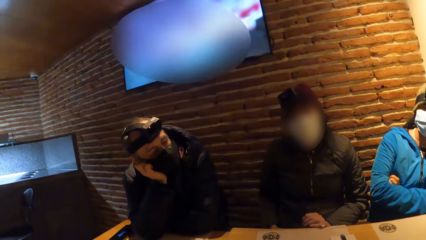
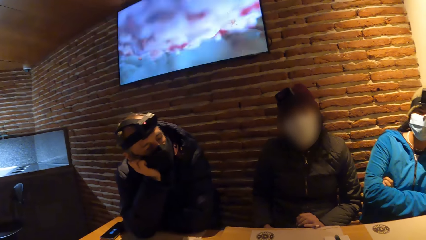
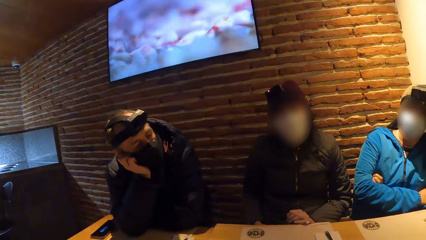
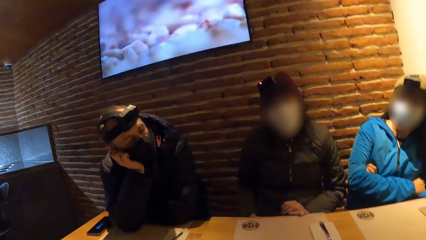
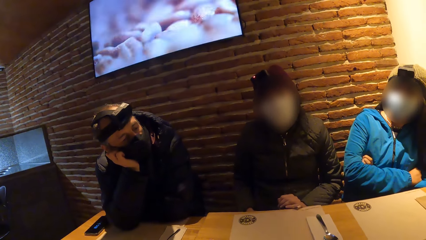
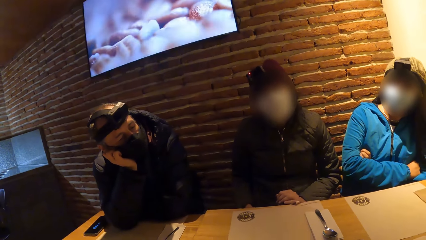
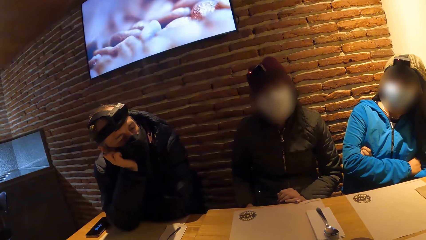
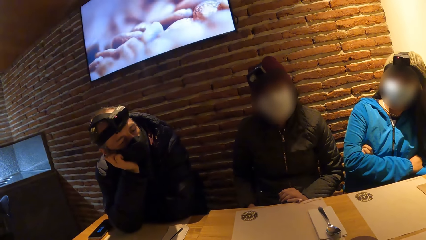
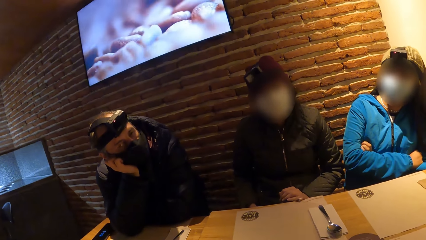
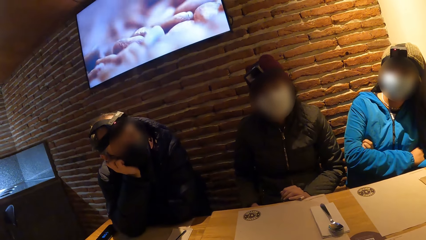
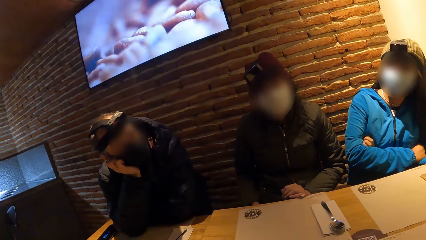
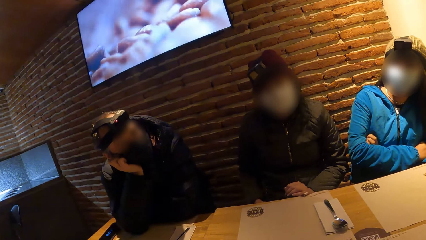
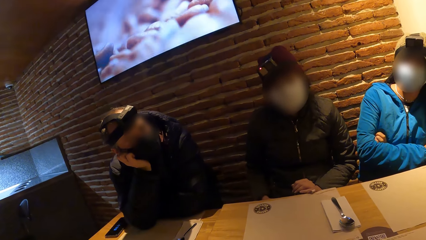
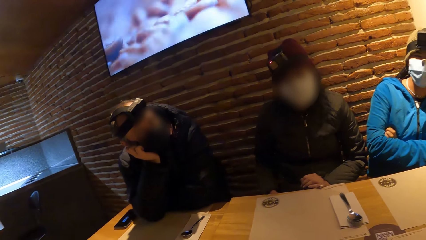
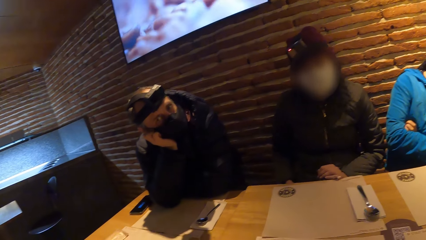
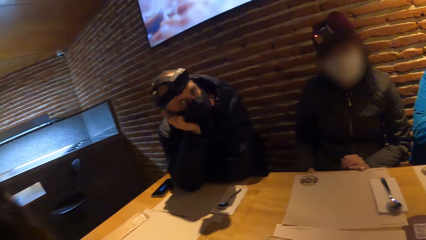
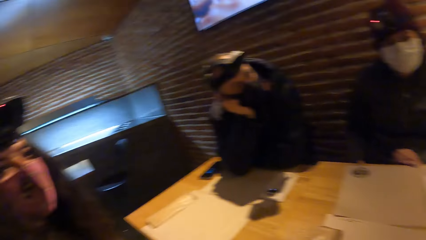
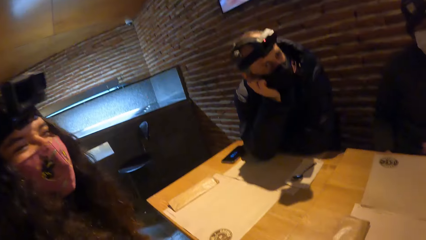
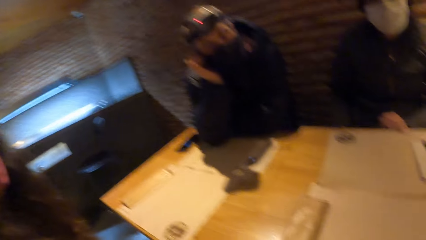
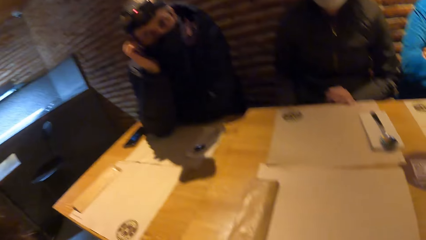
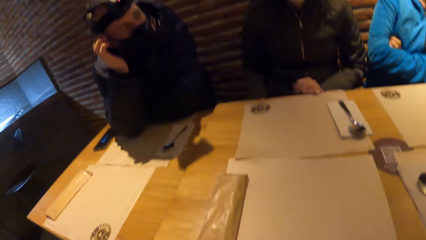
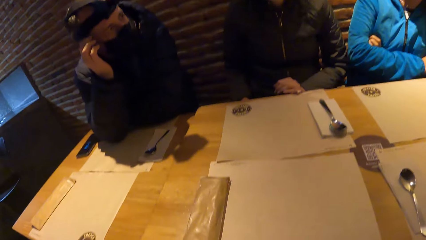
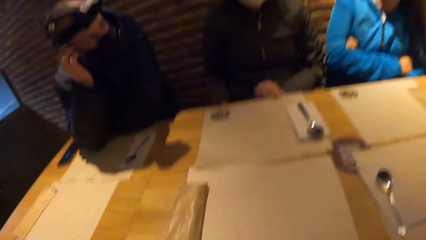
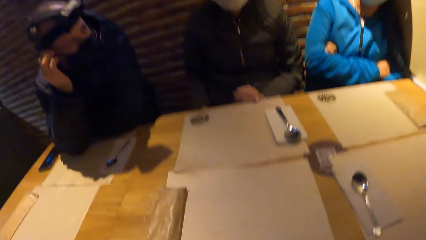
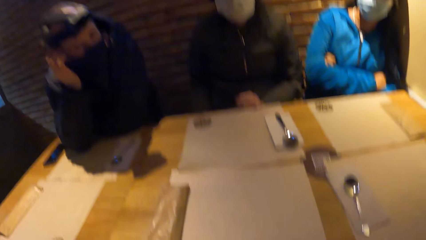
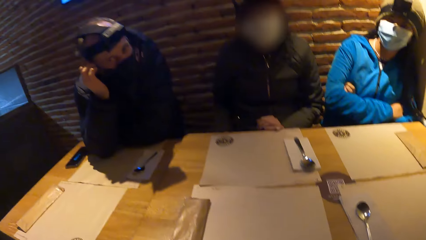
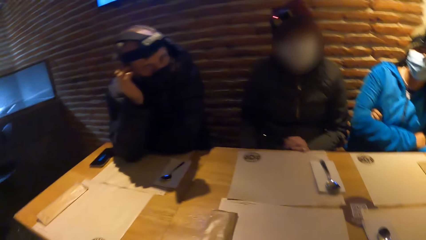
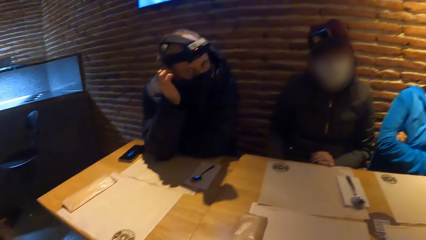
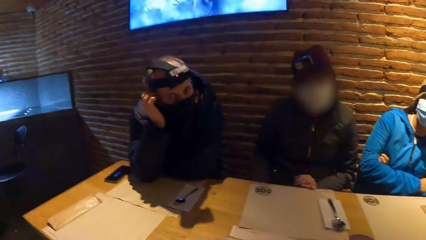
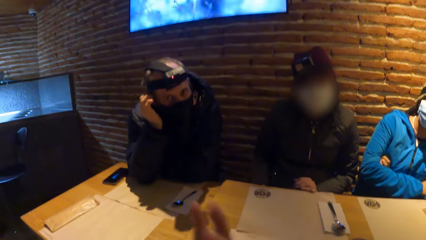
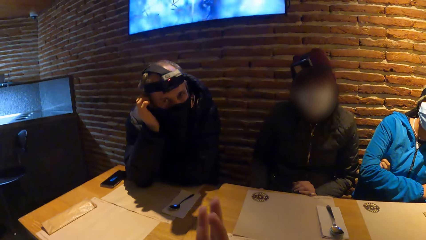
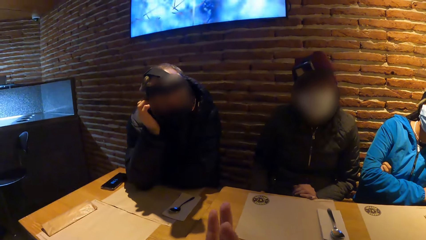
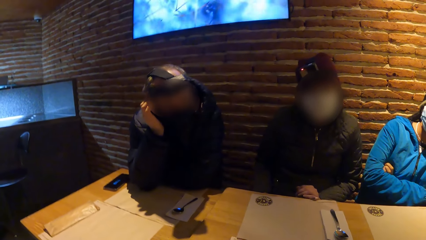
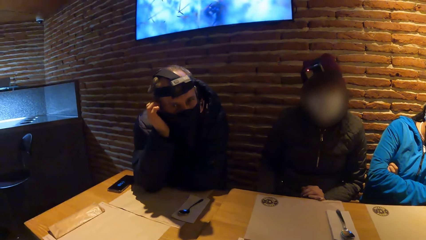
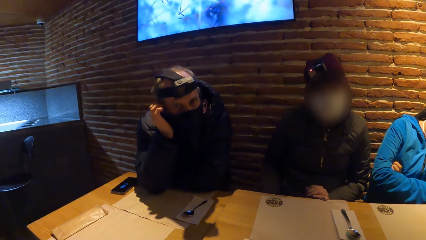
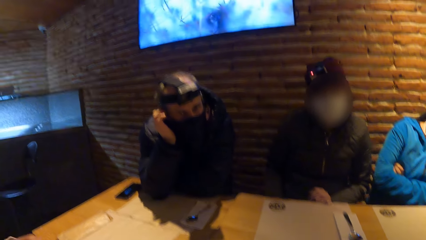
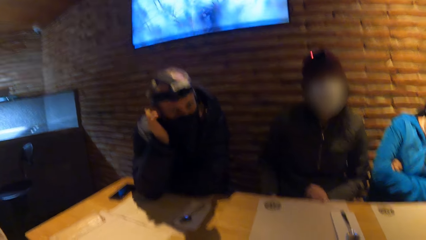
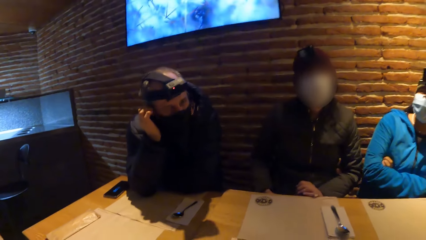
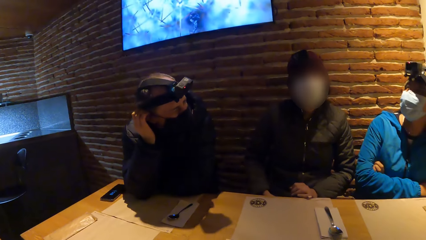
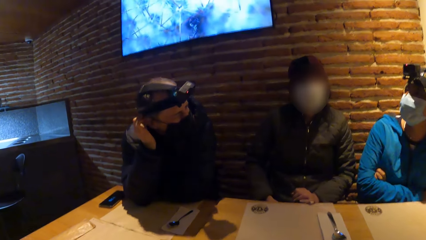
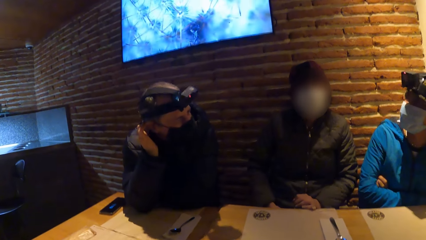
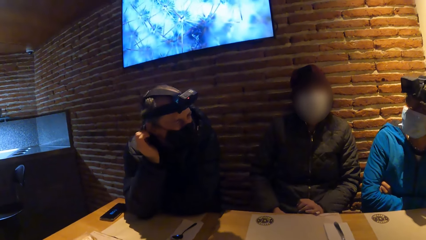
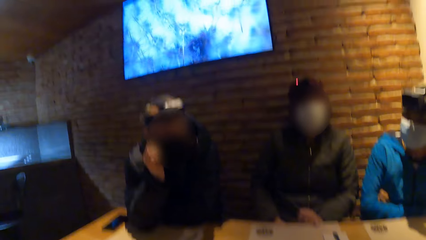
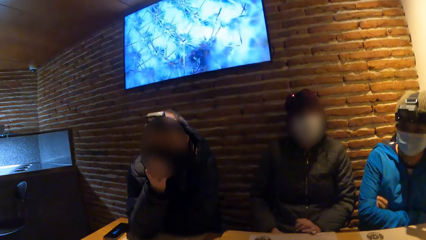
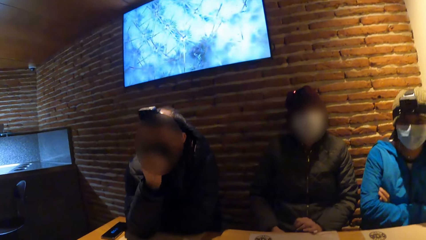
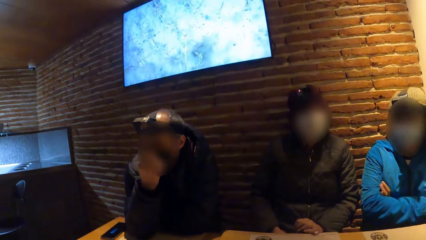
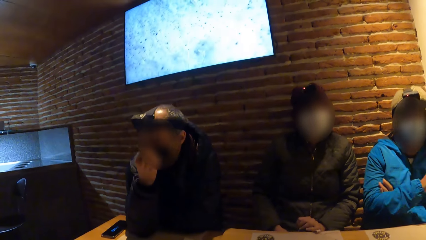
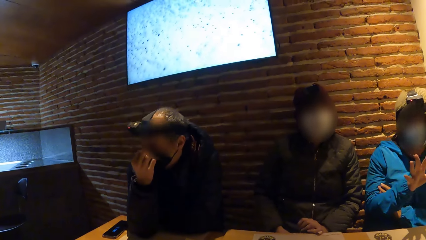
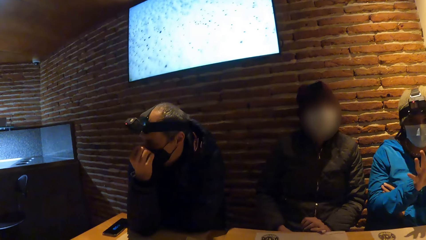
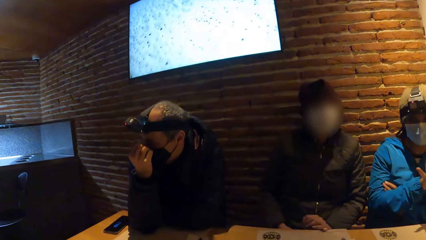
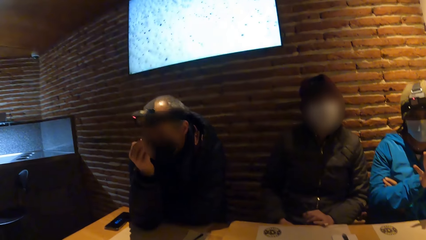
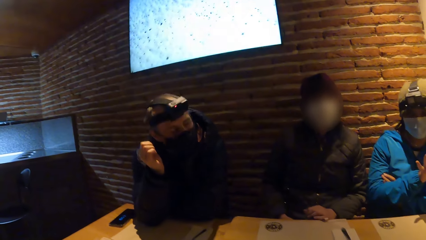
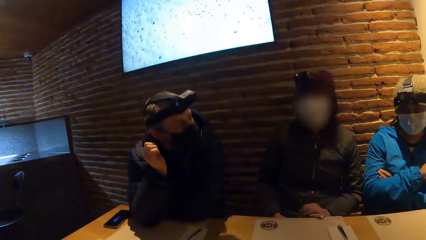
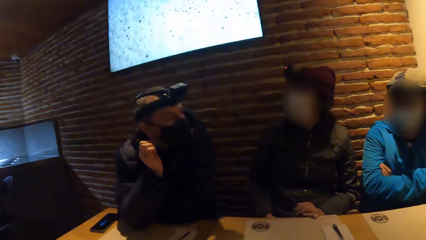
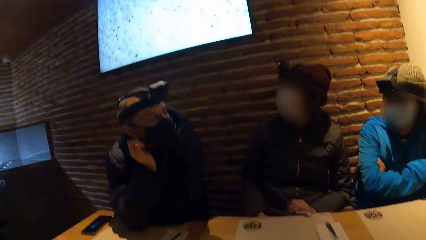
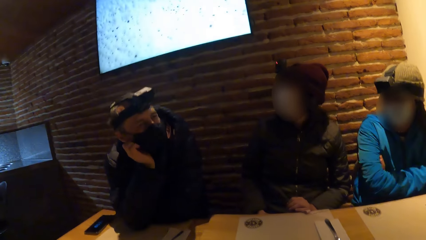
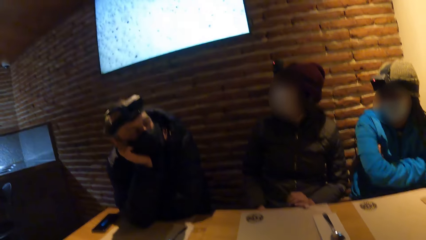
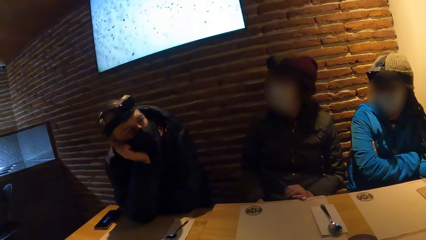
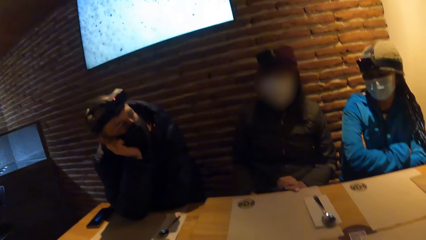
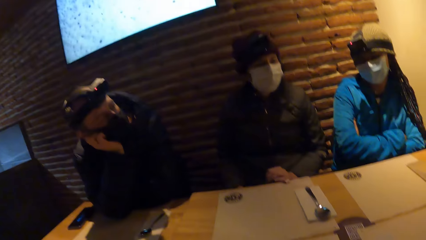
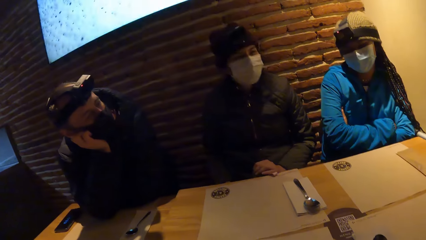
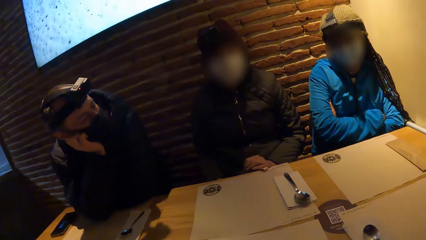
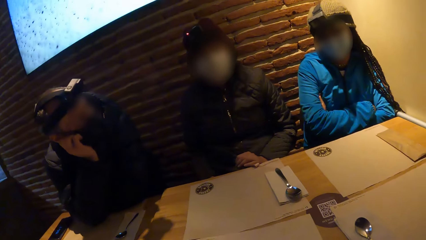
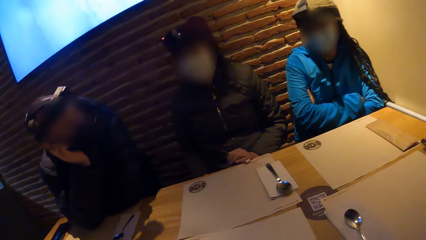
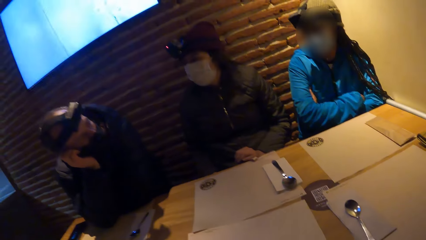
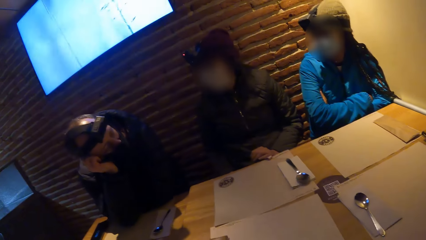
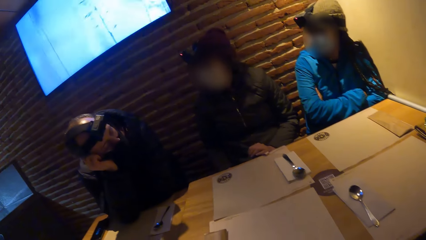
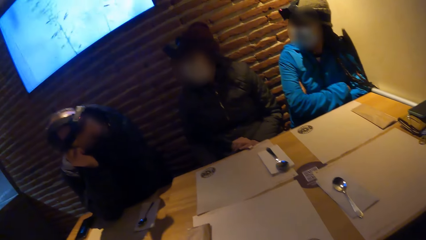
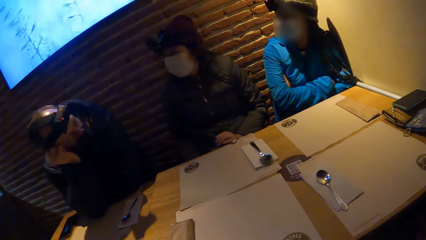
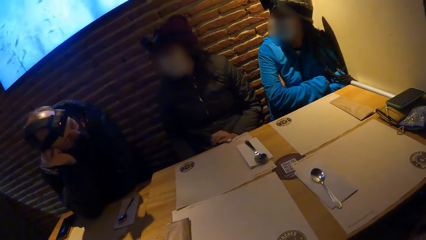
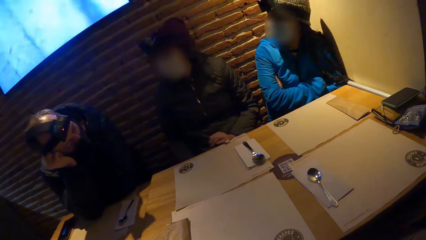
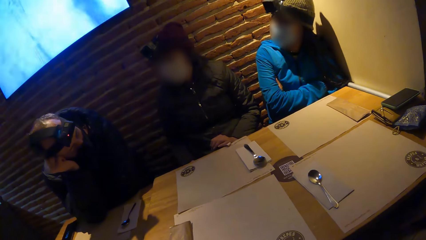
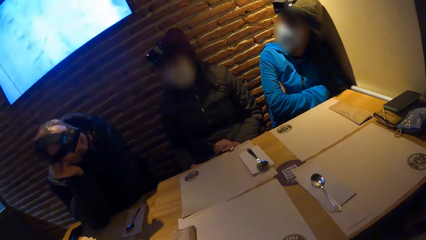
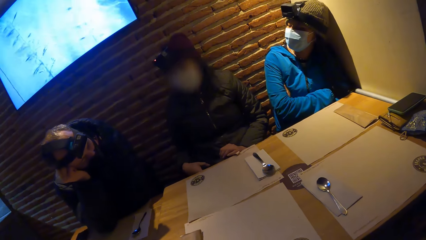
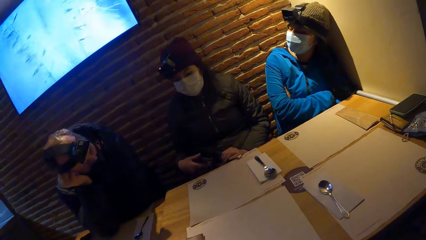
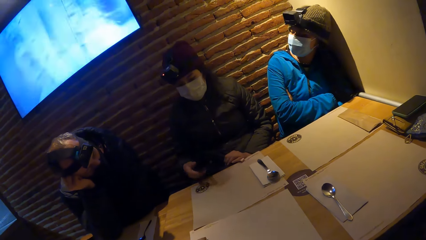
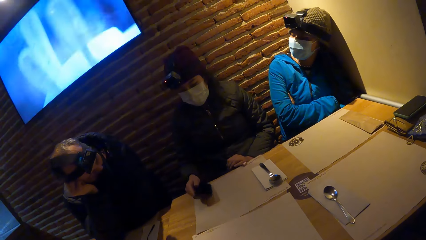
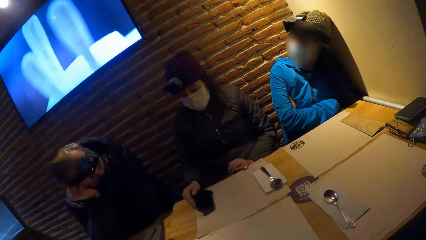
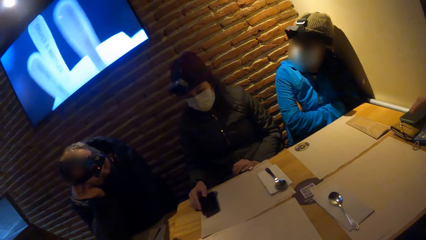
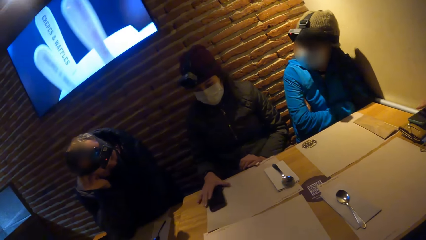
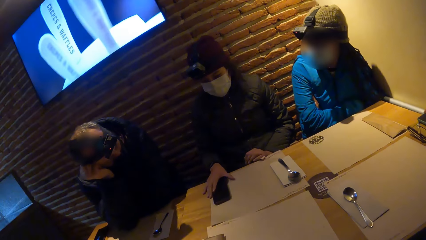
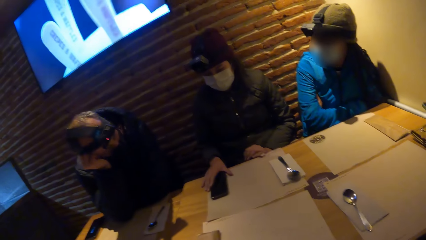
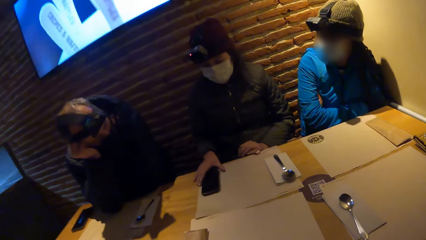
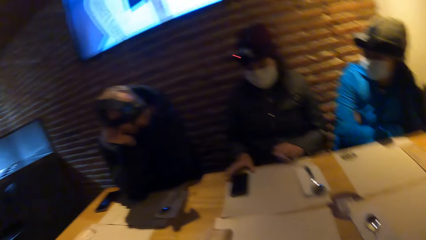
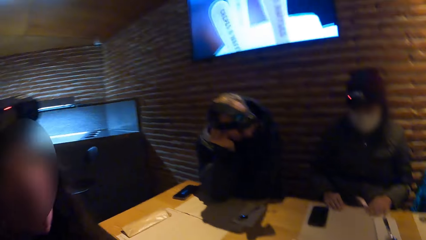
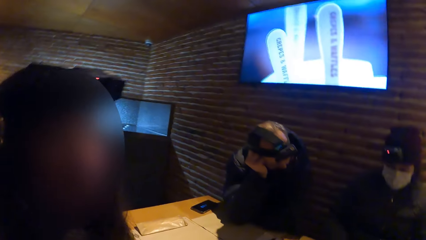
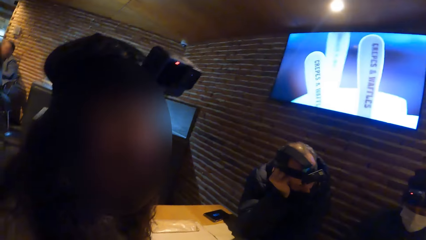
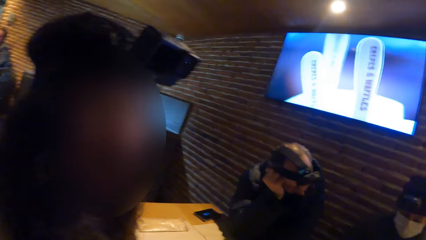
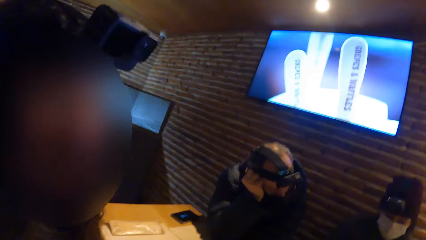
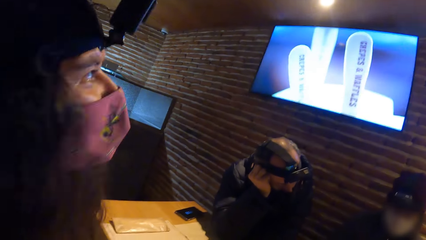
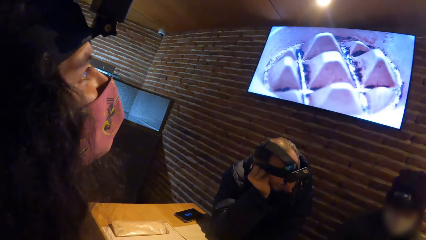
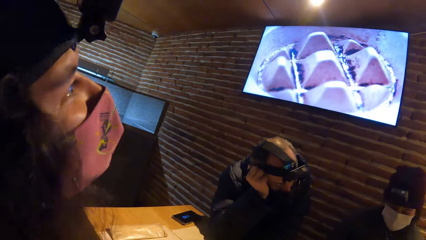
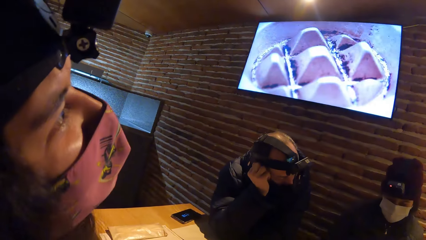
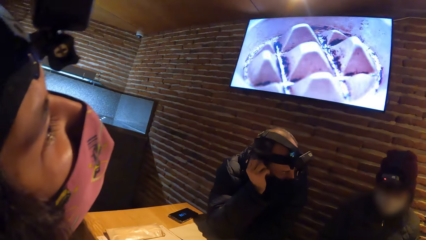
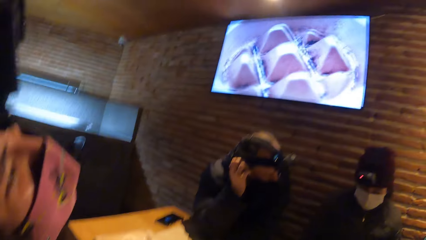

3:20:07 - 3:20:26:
The camera wearer interacts with the woman, the other woman and the man. The other woman interacts with the camera wearer. The man interacts with the camera wearer, the first woman and the other woman. The camera wearer looks around. The first woman drops a phone on the table with her right hand. The camera wearer looks around.
